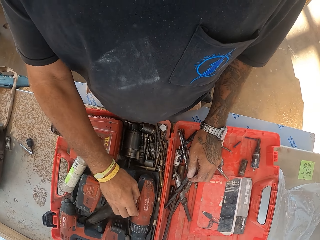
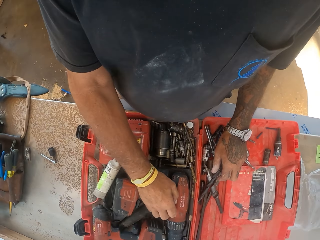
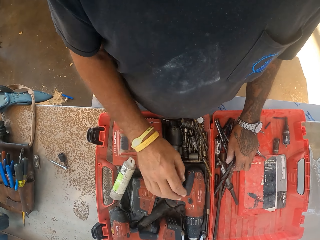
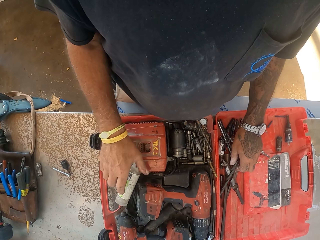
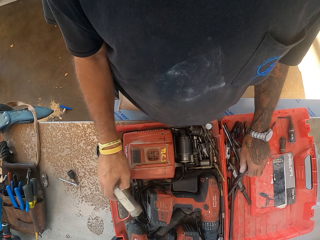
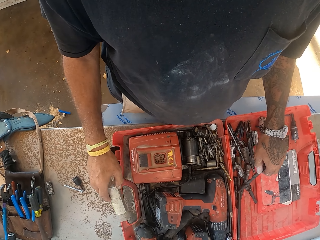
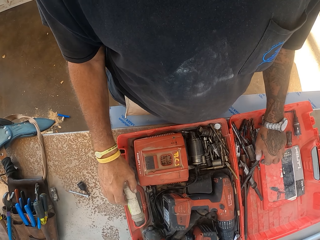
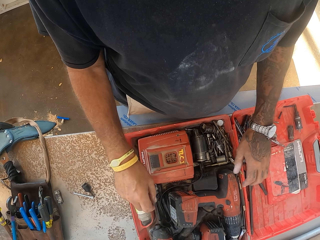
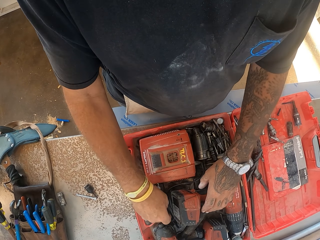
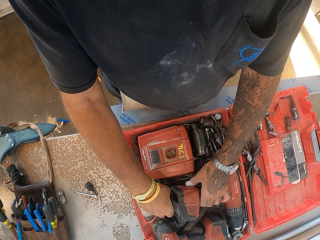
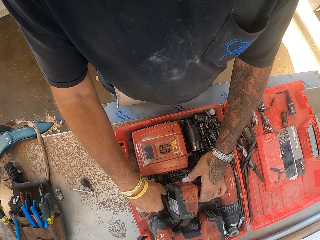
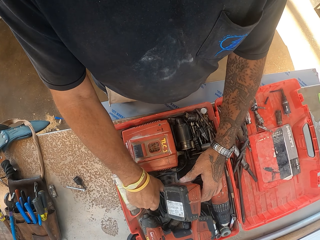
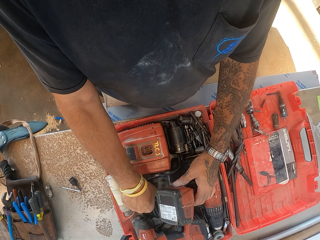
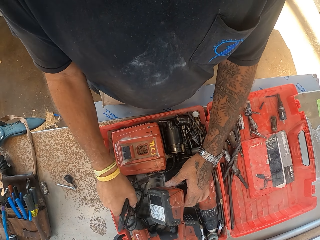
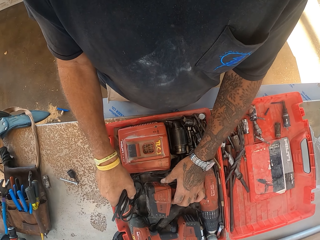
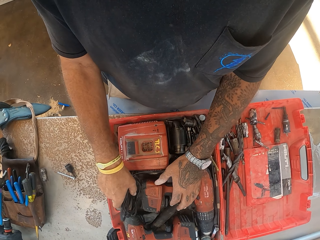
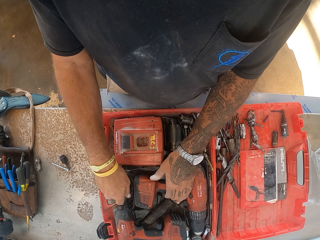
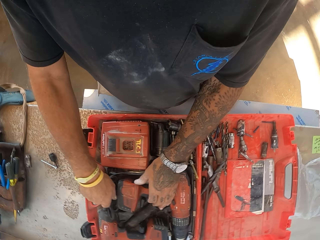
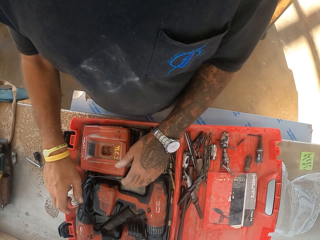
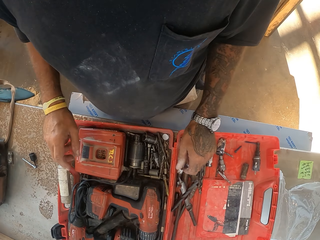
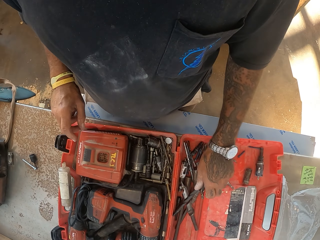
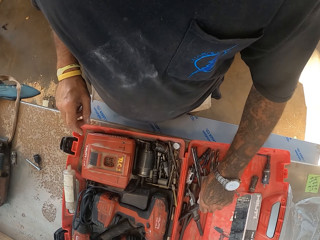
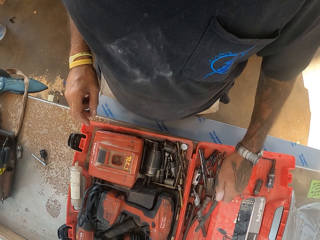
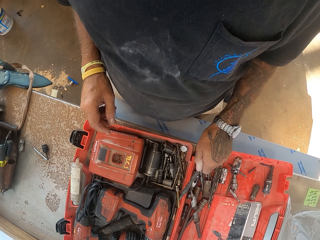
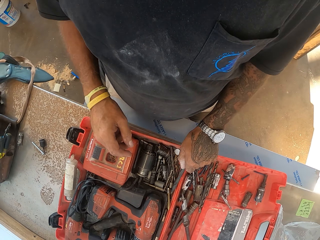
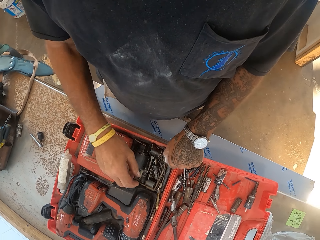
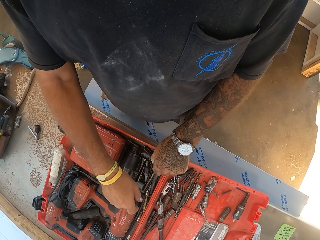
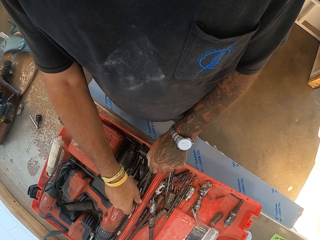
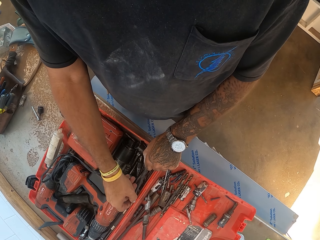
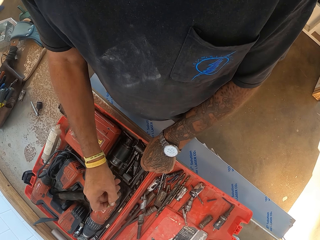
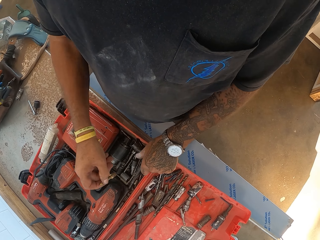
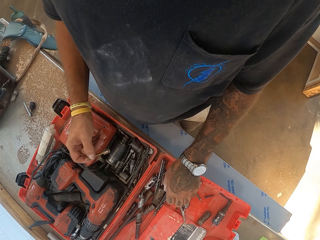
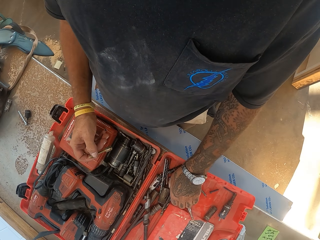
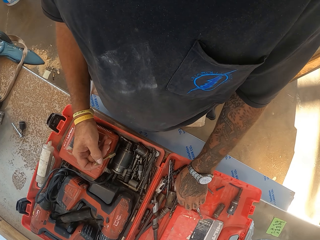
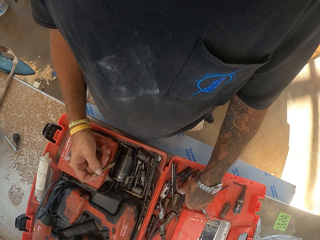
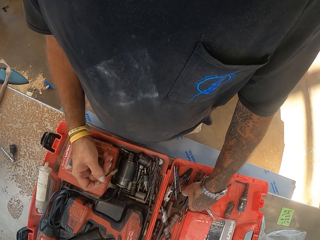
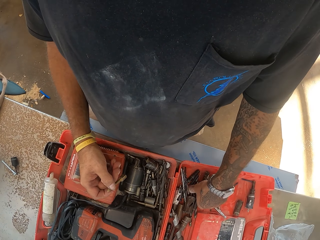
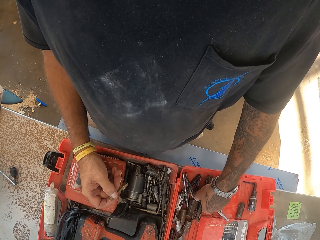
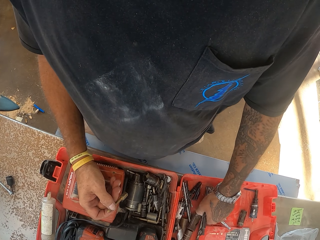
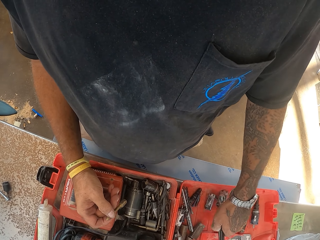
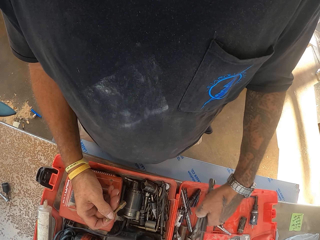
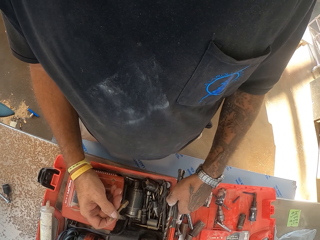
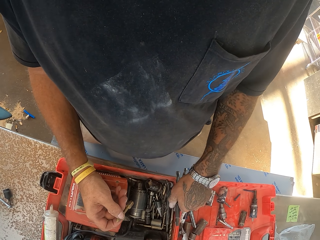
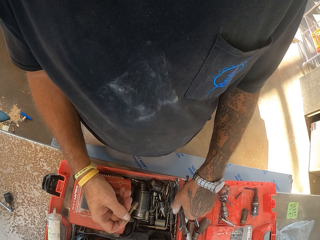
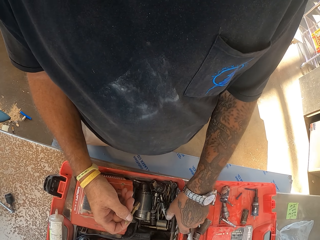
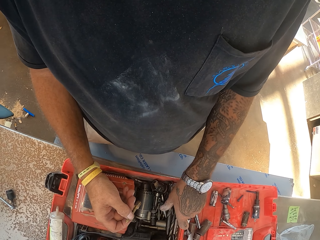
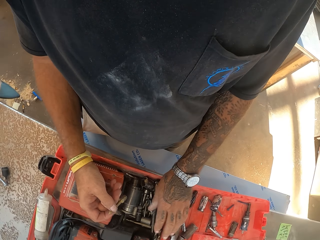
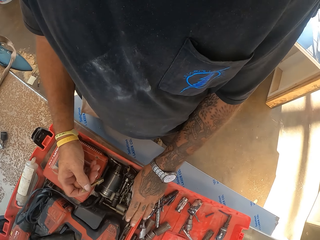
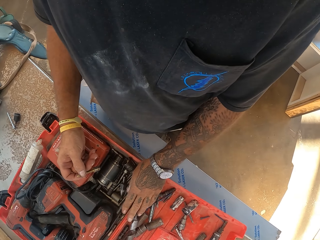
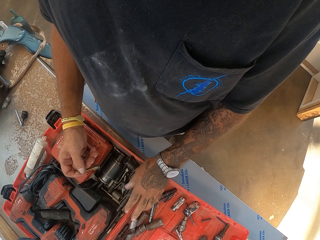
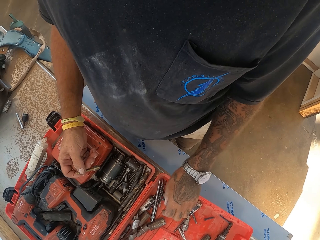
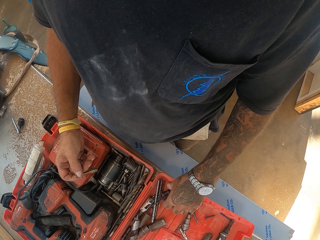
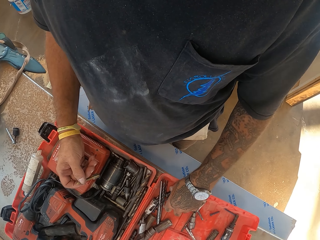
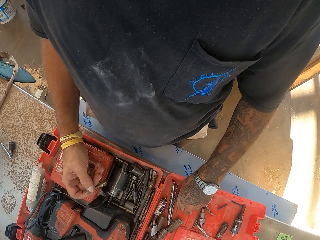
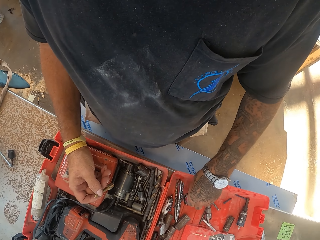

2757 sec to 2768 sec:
The camera wearer picks up wood glue. They drop the wood glue in the tool box. They lift a machine in the tool box. They drop the machine in the tool box. They pick up a bolt. They pick up another bolt. They drop a bolt in the tool box. They arrange the box. They pick up bolts, and drop the bolts.

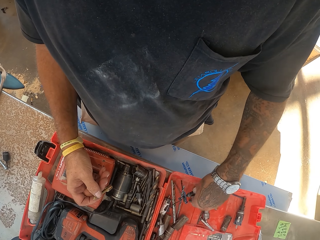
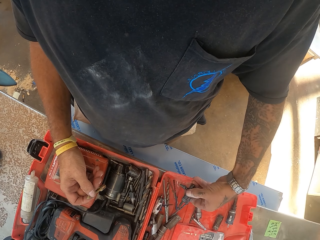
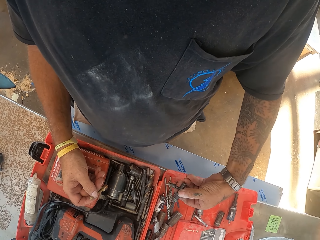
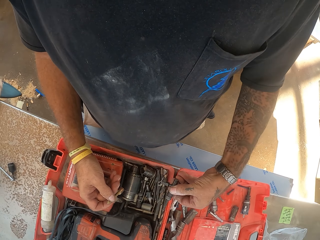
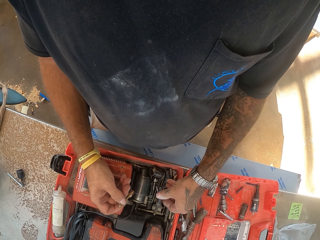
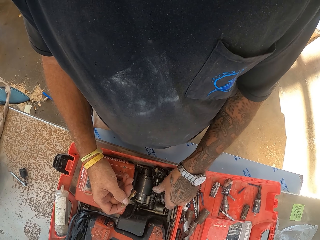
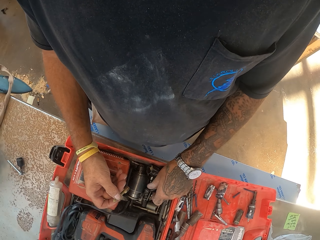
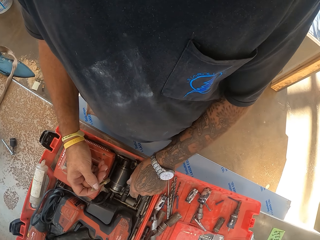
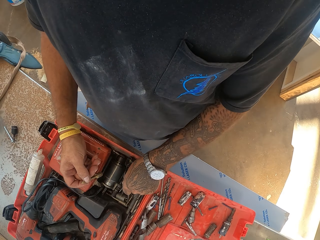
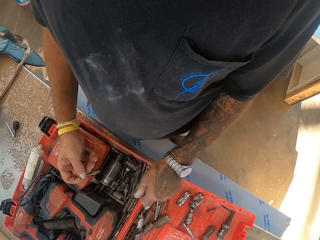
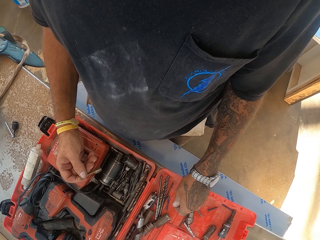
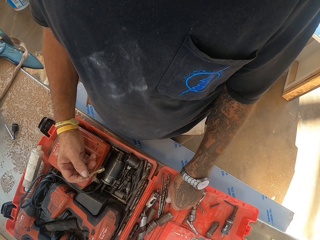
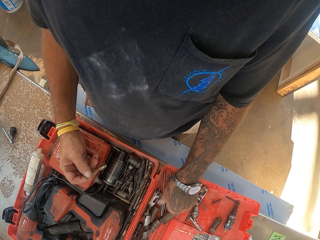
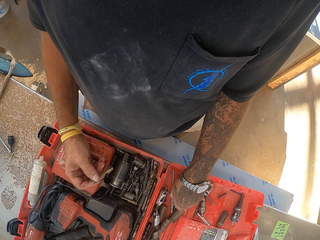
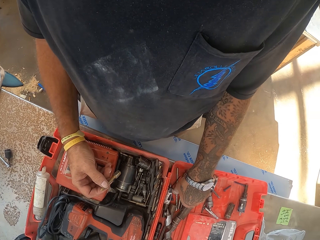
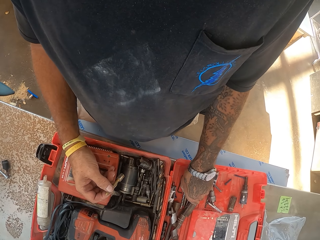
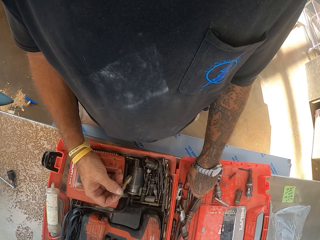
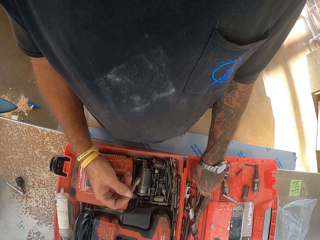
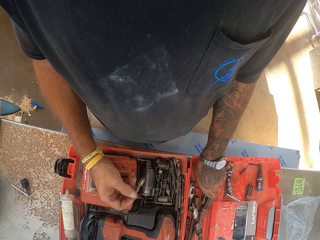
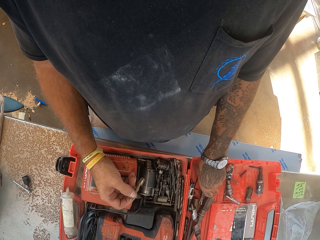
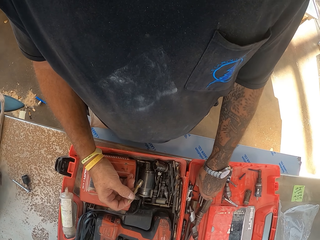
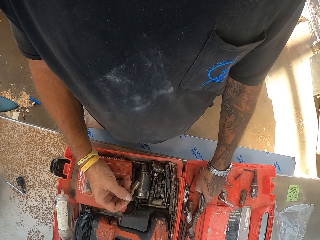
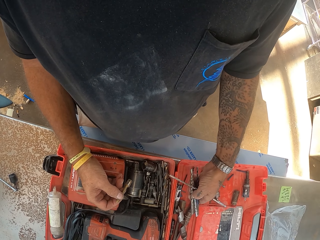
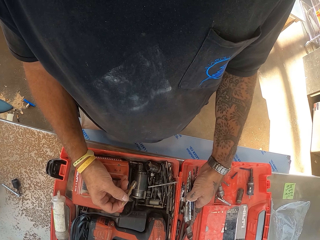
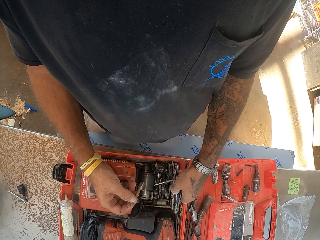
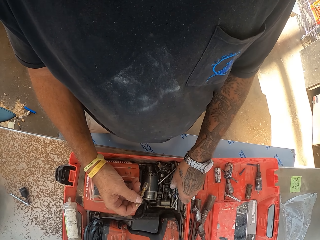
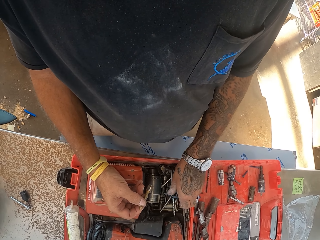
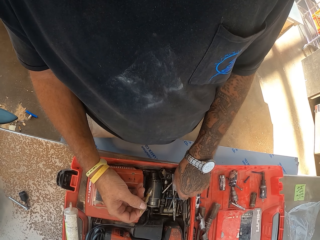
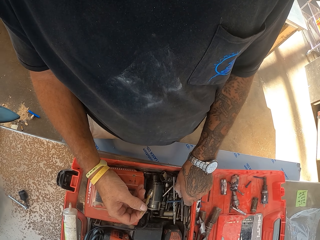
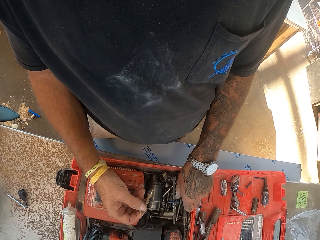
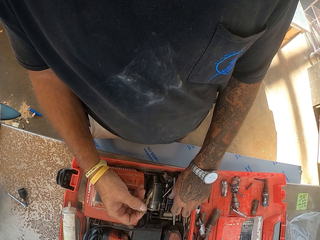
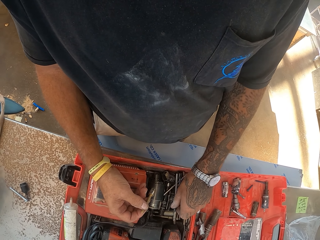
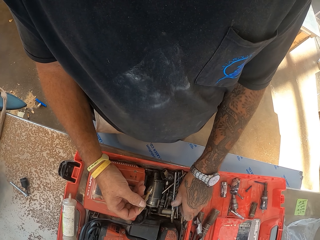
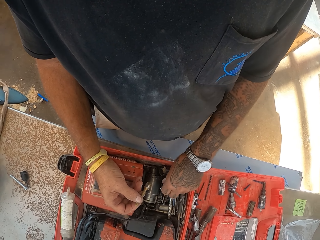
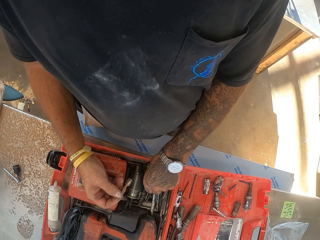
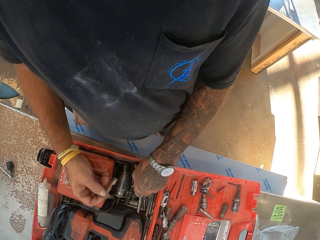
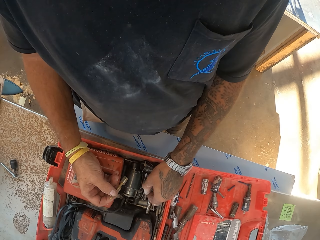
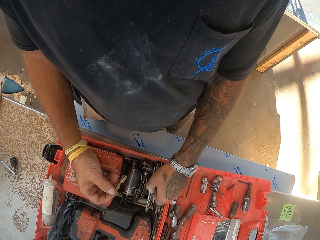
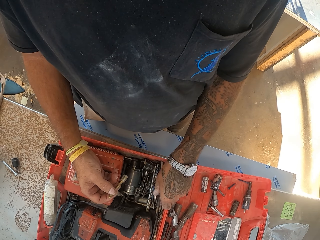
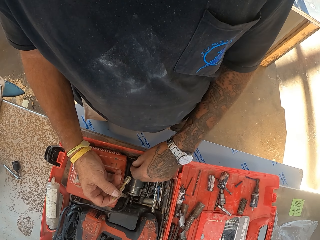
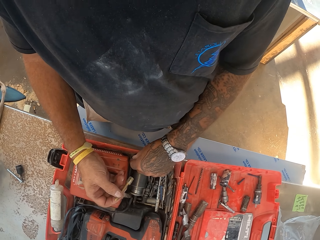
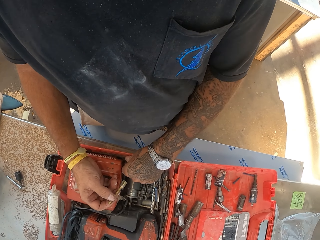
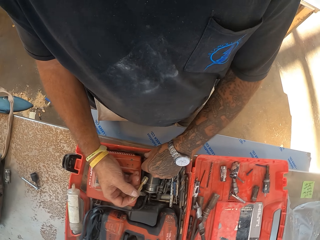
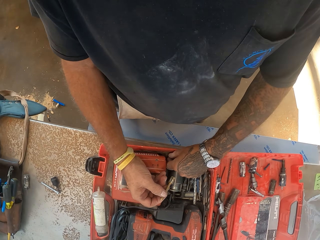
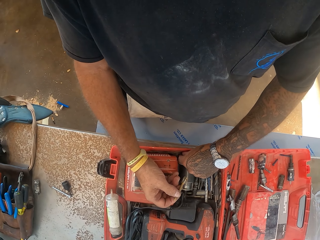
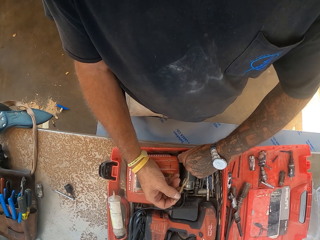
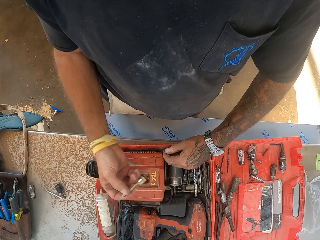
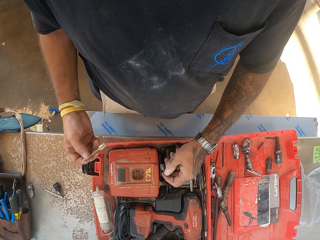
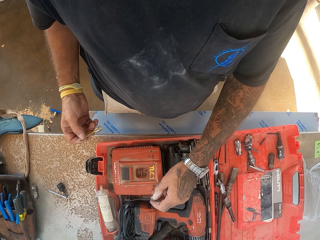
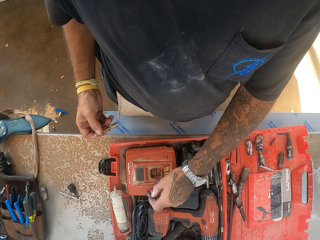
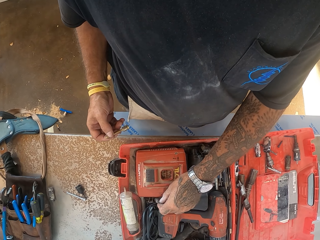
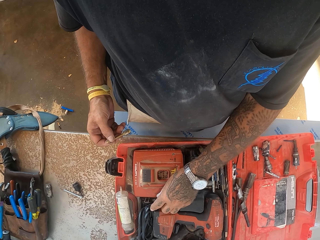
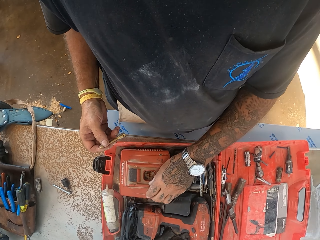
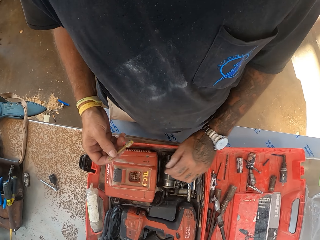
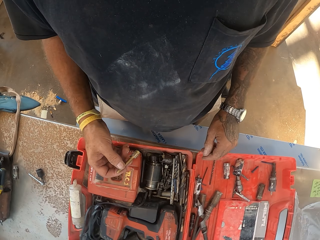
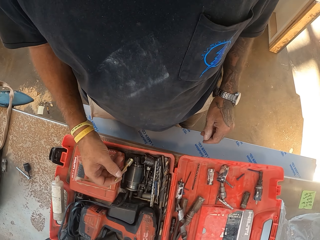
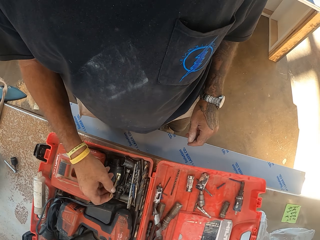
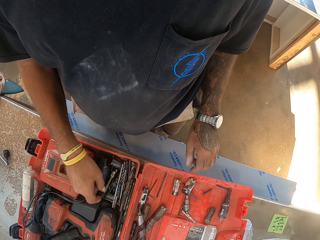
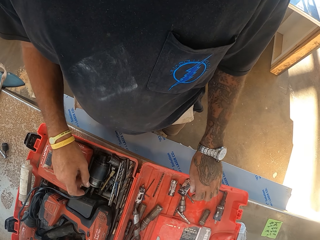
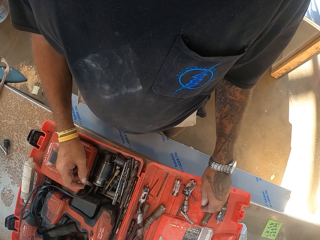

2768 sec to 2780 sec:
The camera wearer picks bolts. They drop the bolts. They pick bolts. They drop the bolts. They pick a nut. They drop the nut in the tool box.
